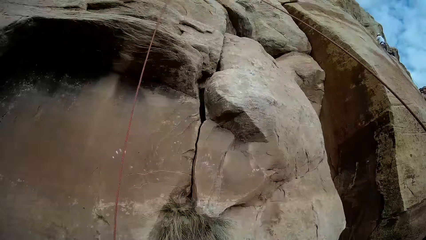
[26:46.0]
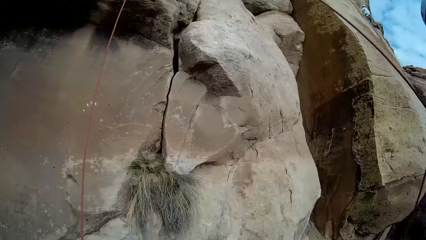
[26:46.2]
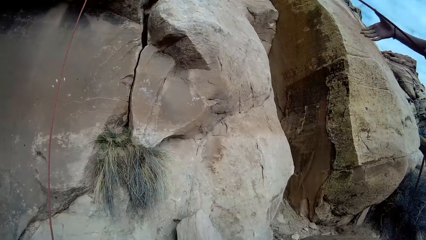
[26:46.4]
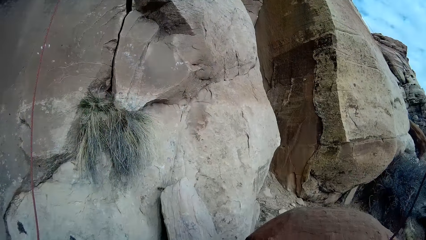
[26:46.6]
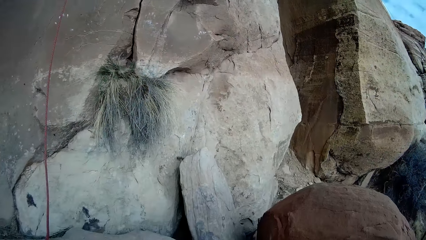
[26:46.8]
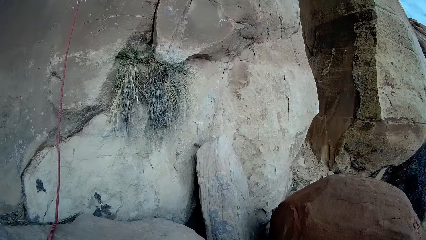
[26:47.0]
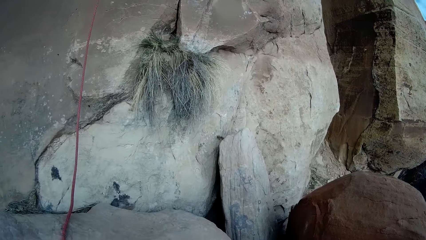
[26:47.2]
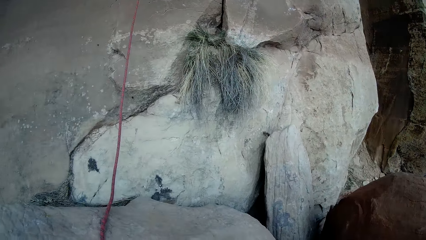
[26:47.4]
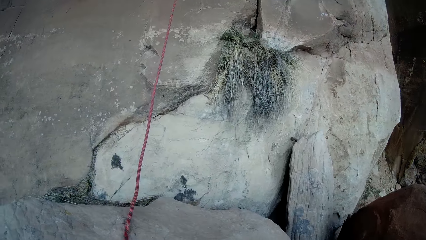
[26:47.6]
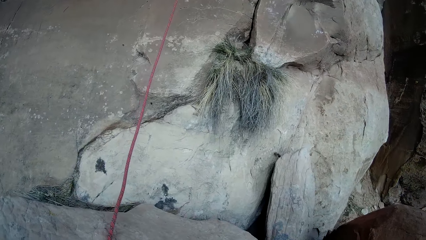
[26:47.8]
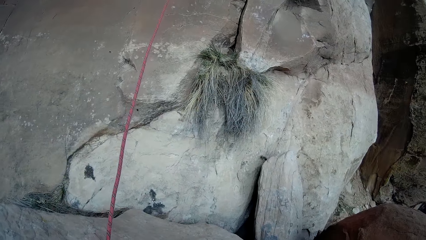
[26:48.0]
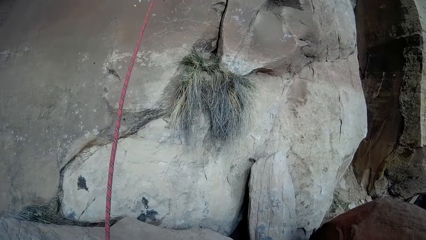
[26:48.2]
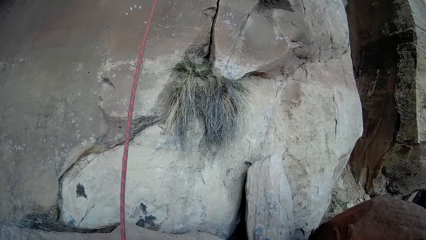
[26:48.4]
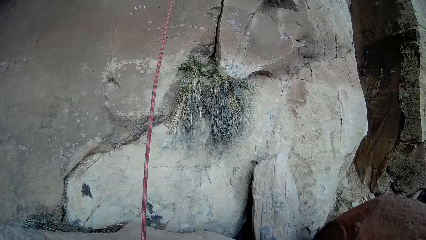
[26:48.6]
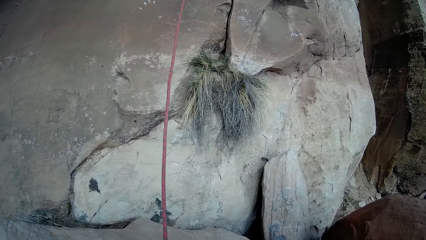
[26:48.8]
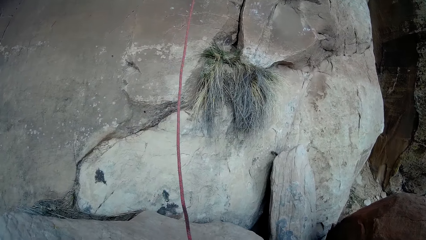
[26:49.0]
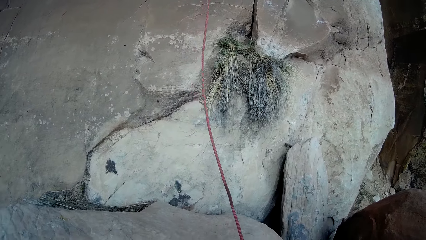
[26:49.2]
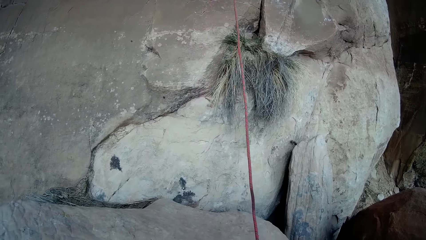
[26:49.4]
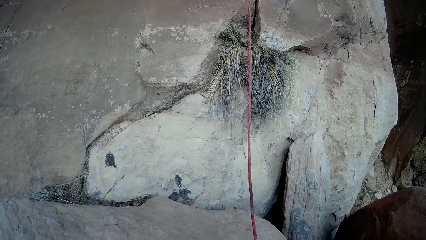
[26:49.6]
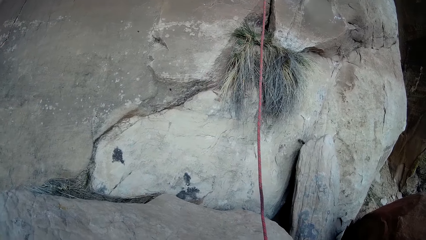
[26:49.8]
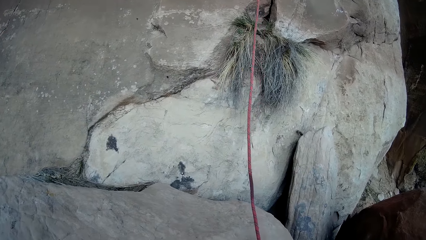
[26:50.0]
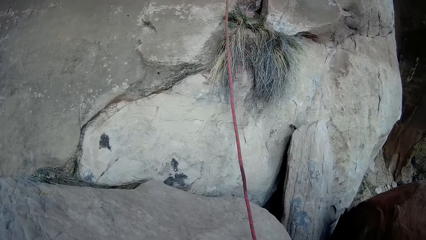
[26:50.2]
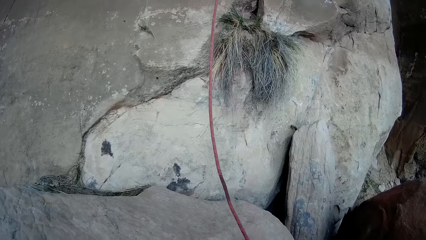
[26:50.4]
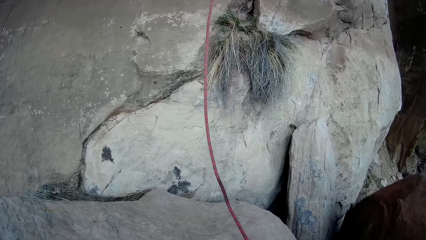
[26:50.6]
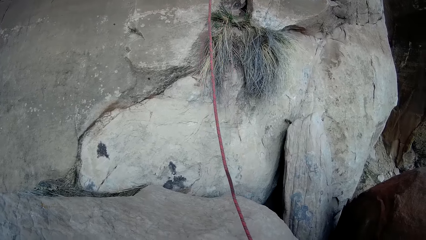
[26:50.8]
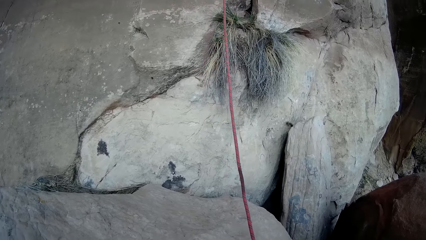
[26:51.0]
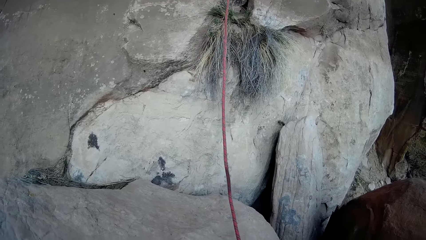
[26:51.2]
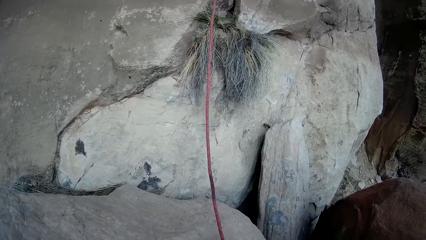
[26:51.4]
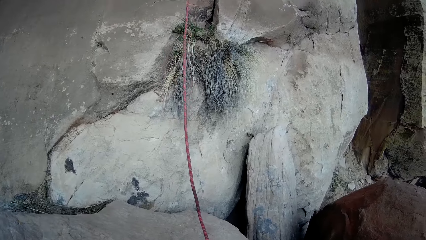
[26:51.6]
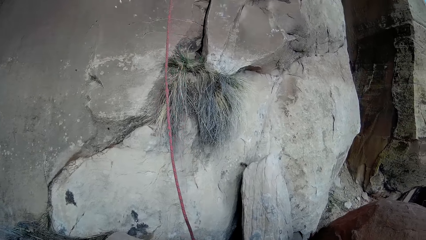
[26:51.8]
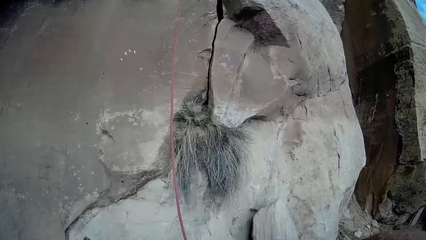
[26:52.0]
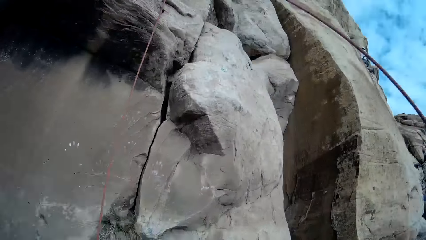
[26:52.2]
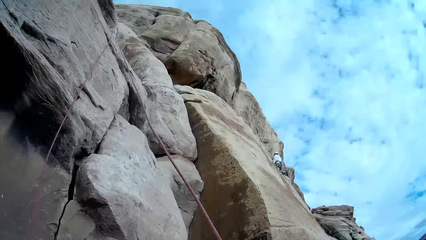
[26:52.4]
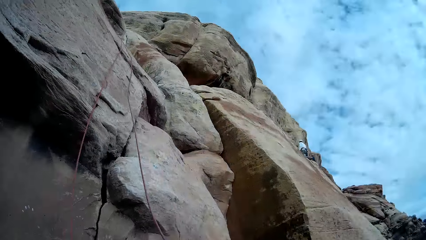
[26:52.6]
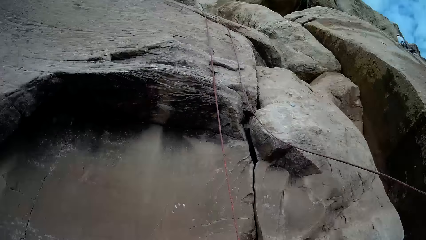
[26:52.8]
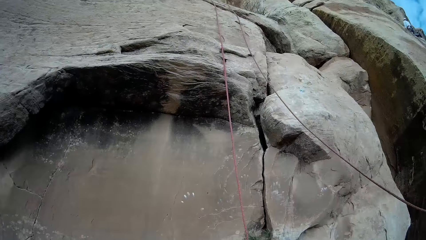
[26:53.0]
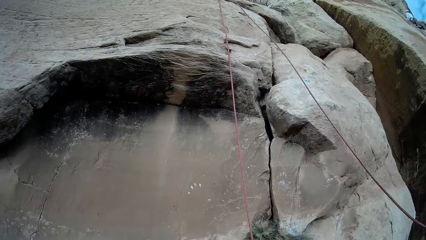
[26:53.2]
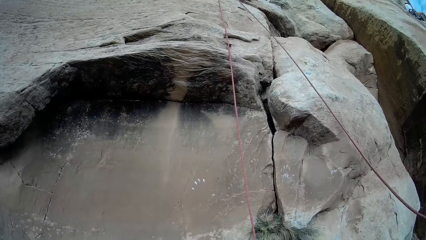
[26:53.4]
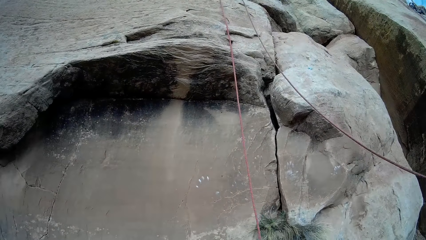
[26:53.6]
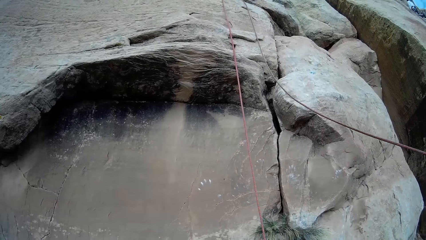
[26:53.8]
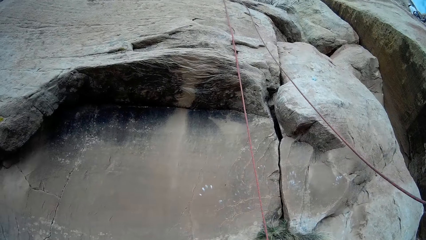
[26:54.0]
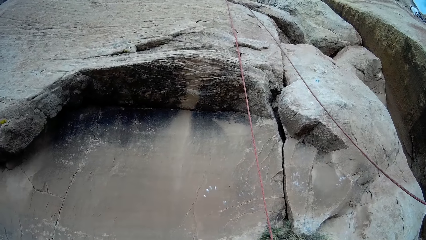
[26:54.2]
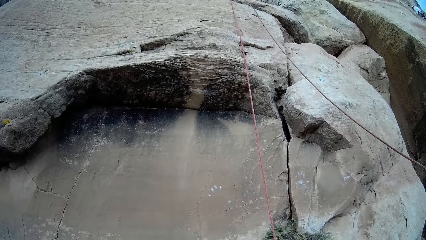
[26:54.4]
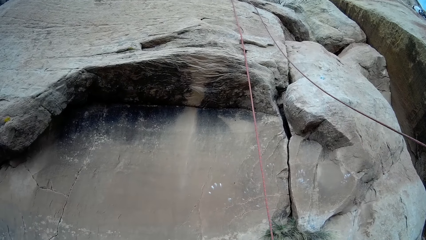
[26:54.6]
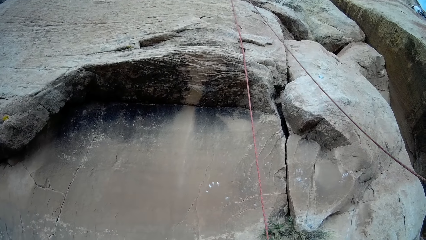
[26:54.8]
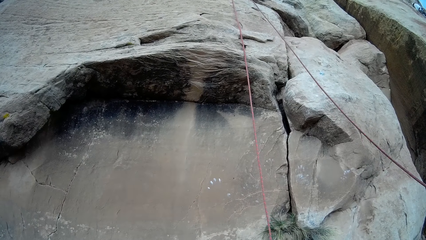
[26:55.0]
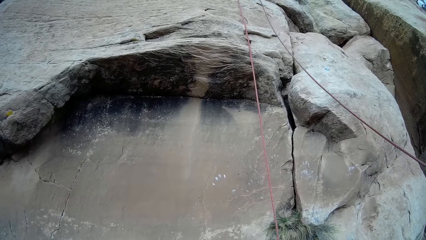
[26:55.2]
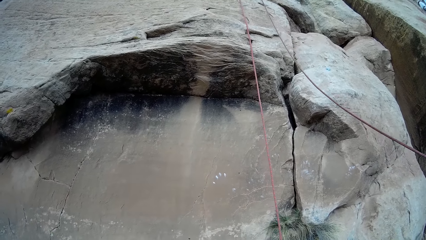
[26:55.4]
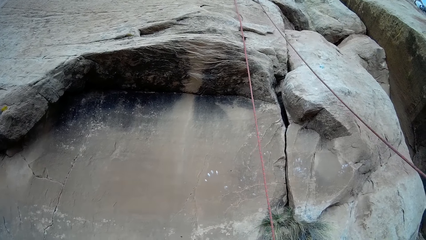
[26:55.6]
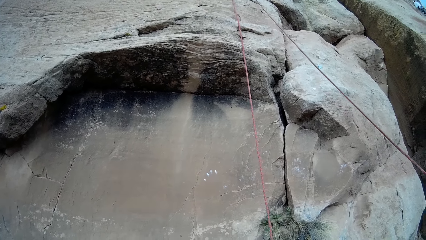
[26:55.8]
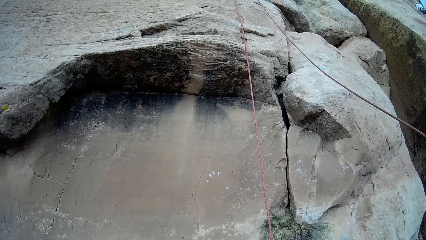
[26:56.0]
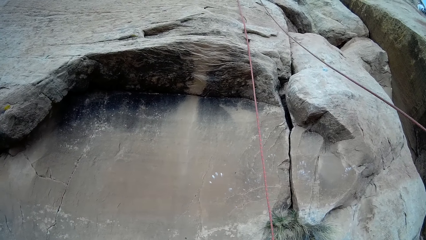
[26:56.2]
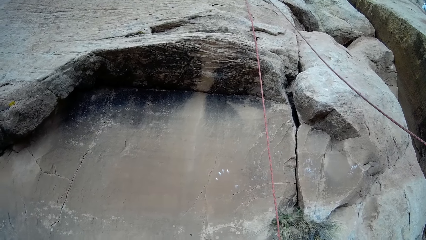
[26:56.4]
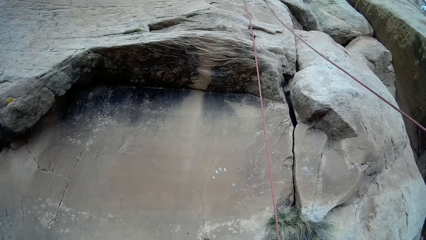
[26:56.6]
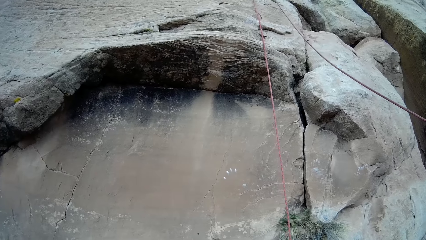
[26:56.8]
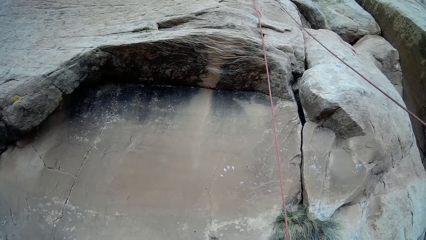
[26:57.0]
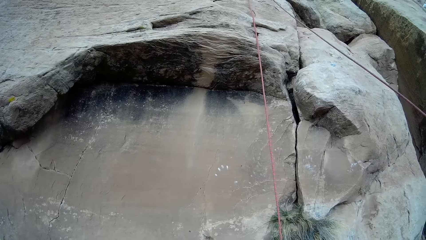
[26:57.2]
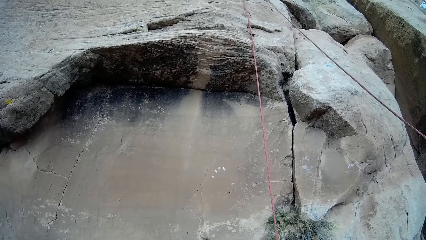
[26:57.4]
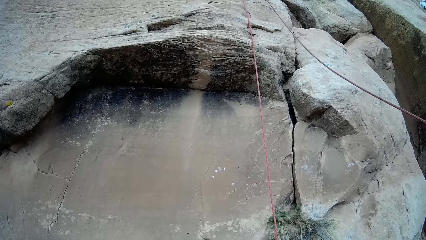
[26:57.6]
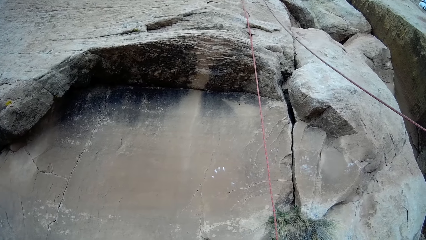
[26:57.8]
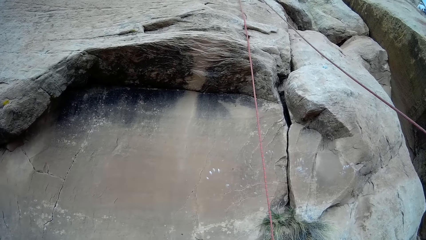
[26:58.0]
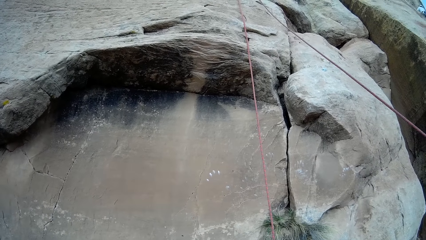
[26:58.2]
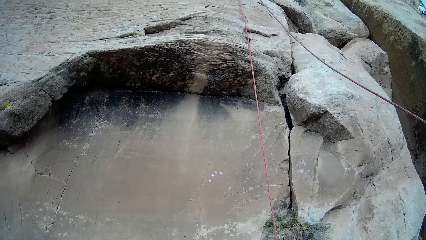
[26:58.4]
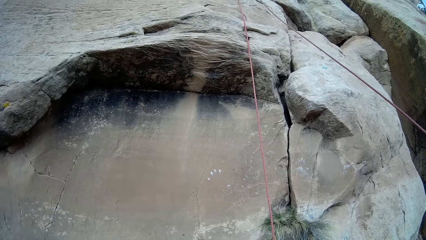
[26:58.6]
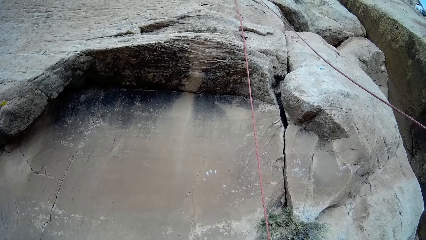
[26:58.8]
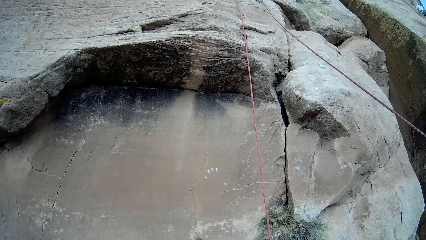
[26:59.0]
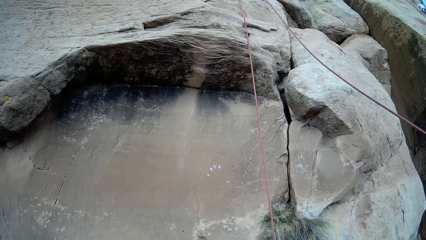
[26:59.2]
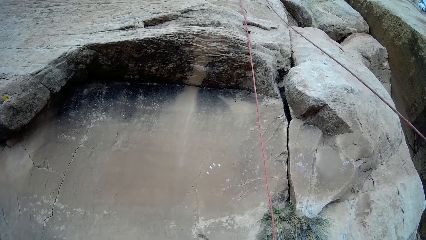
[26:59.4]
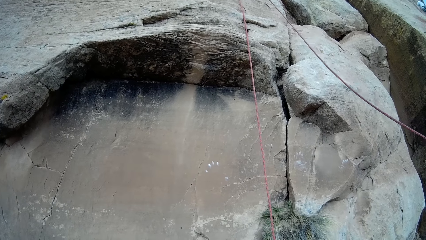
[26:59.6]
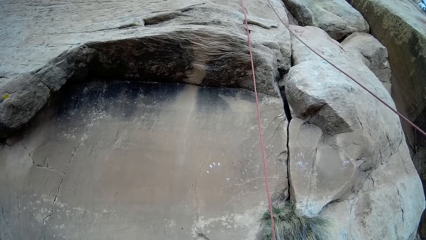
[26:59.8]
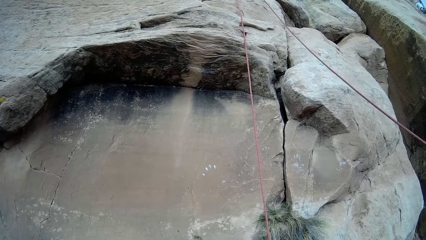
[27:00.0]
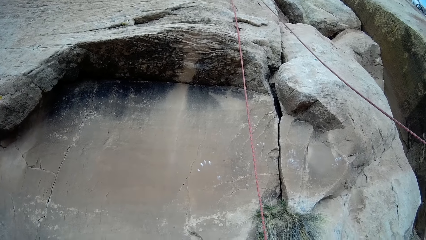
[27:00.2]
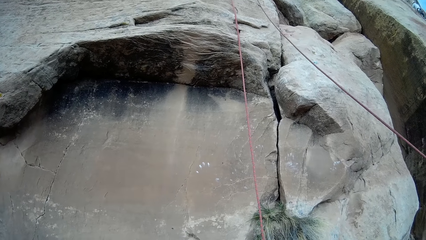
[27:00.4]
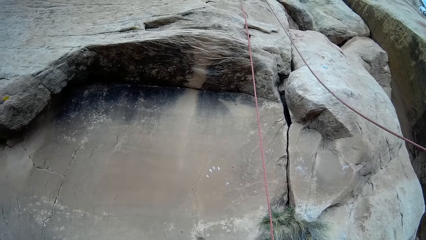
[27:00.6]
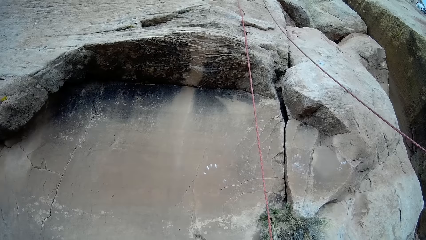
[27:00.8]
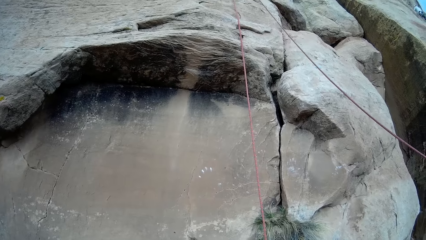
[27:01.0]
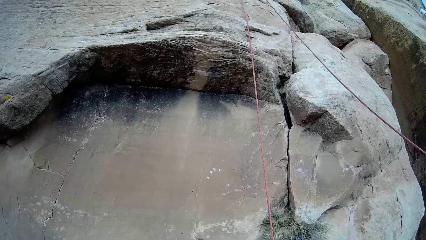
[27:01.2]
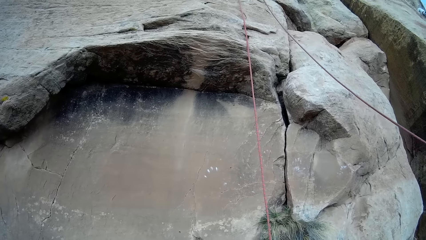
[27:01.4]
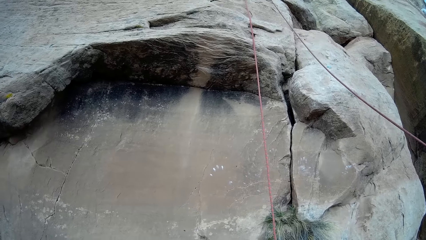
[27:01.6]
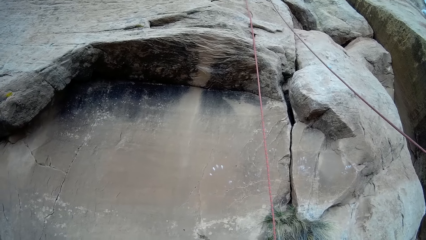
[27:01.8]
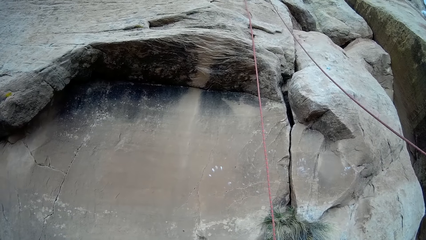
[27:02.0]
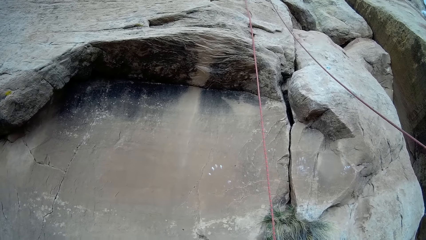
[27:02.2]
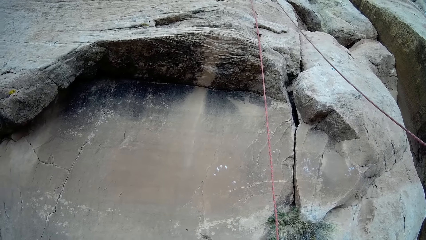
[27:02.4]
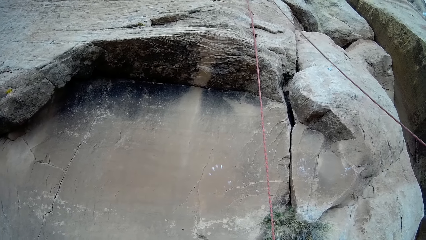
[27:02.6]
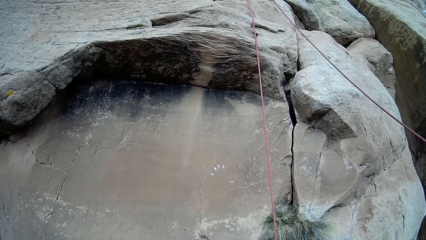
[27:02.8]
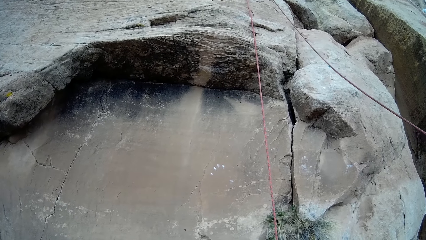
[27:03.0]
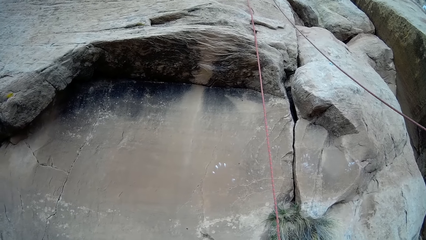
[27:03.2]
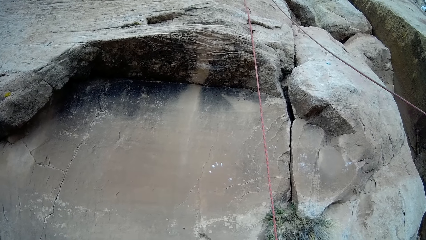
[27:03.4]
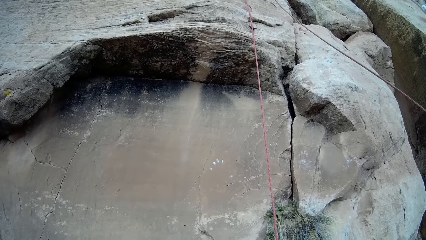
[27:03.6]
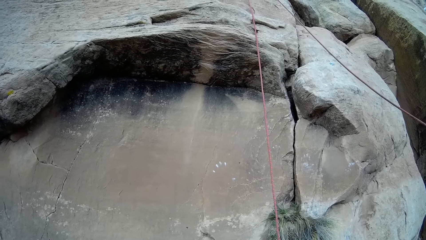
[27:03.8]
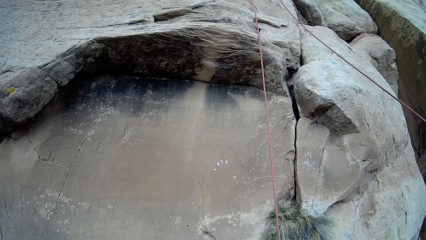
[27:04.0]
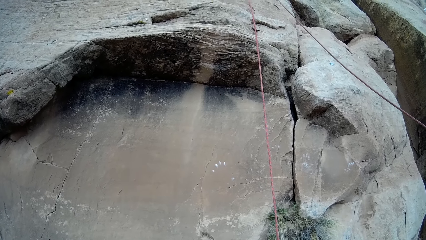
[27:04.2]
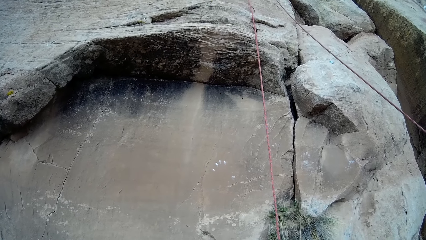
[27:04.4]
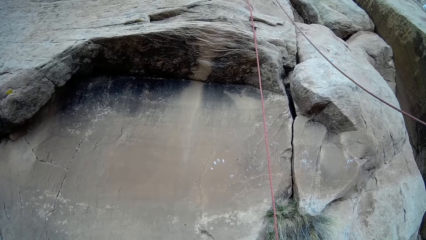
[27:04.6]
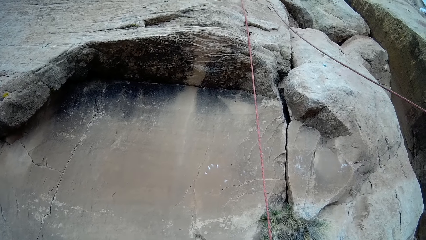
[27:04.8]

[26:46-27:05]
The camera wearer stares at a person. They look around the hills. They stare at the person. They look around the hills.
